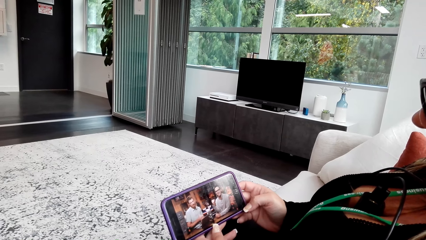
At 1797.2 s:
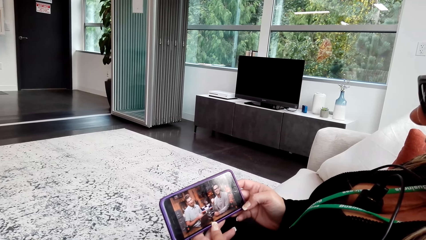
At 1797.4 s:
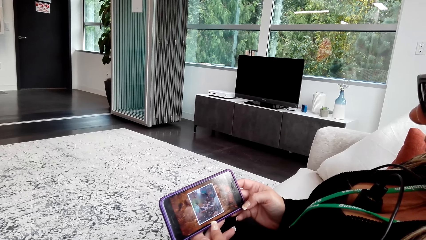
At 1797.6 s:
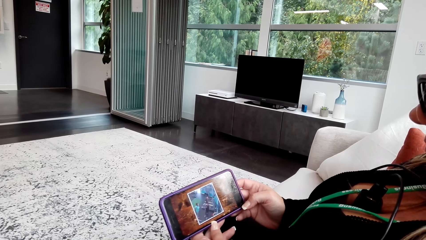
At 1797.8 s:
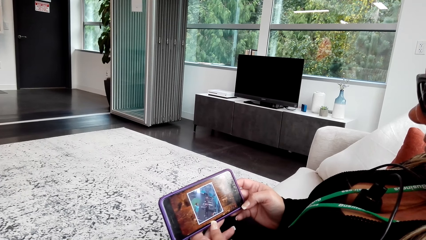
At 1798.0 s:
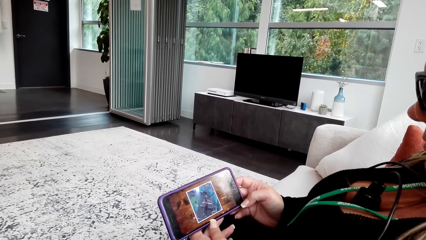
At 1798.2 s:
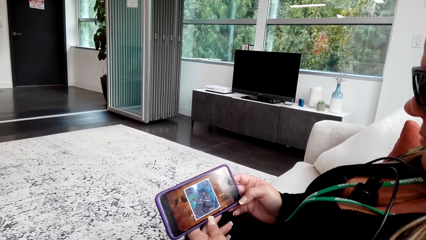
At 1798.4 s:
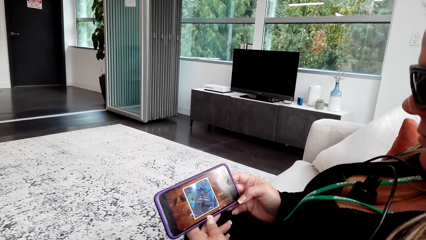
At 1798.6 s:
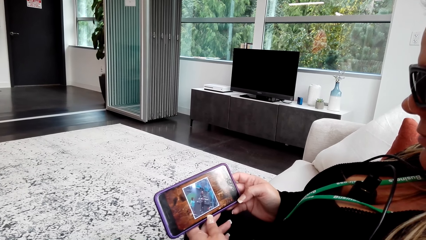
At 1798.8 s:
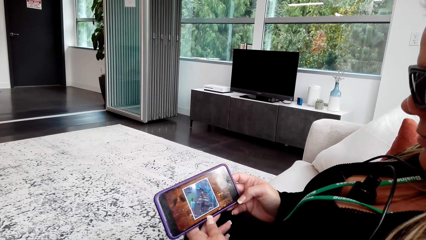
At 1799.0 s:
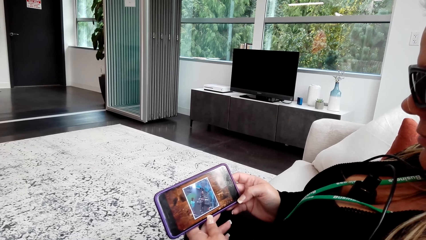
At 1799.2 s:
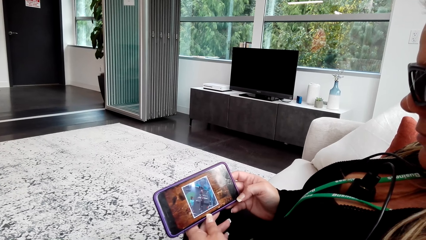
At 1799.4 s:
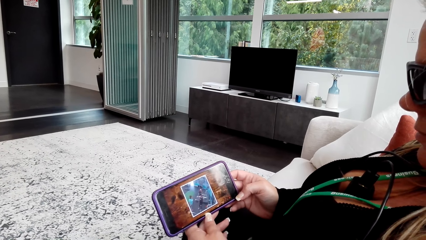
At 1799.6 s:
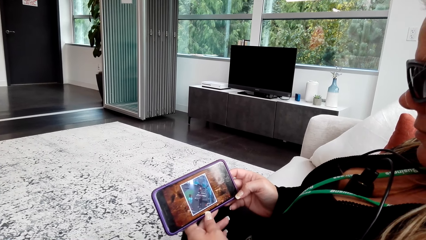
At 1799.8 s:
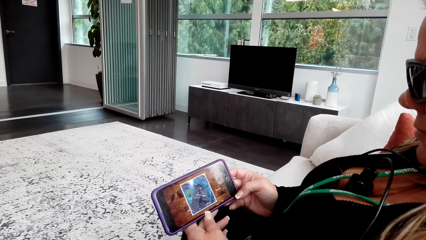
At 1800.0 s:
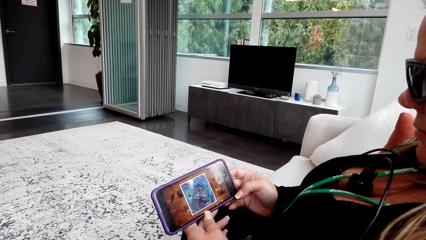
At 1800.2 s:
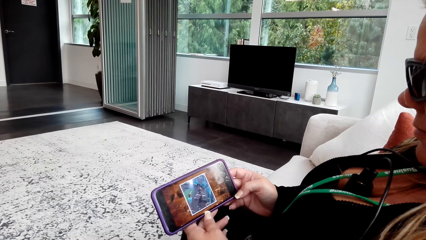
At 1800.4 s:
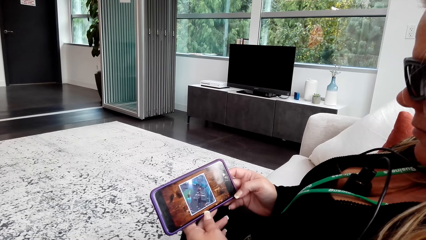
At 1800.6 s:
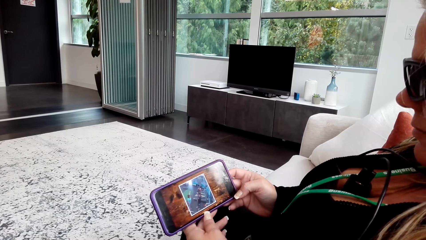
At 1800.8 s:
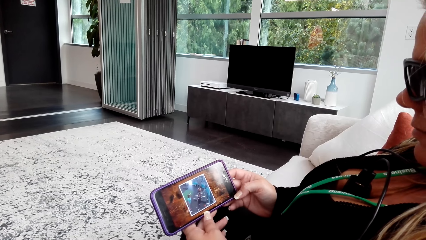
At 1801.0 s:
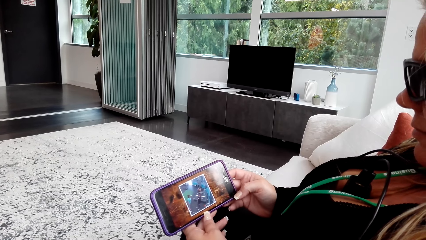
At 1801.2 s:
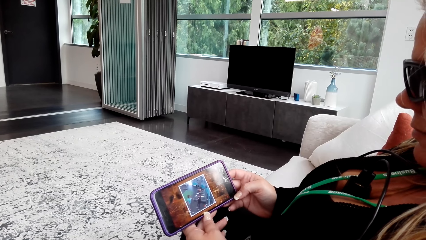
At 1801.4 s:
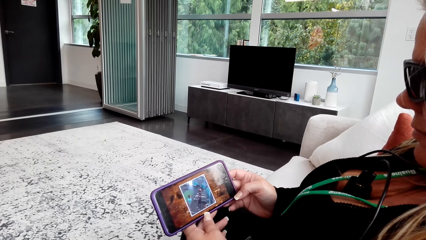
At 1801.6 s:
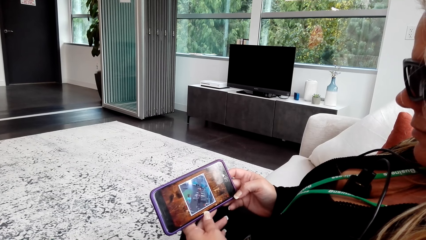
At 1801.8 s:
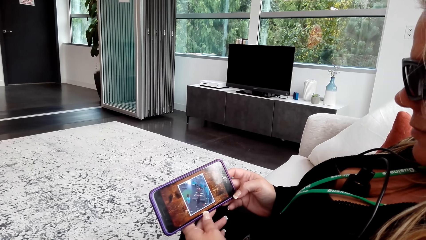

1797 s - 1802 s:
A woman watches the video on the phone.

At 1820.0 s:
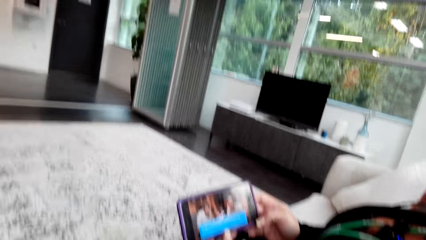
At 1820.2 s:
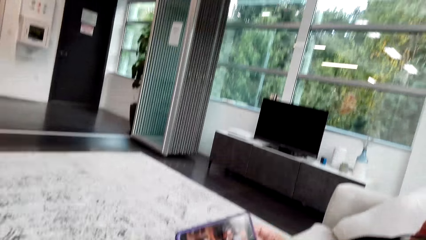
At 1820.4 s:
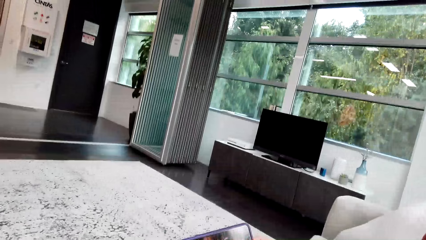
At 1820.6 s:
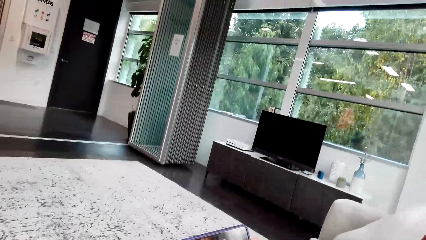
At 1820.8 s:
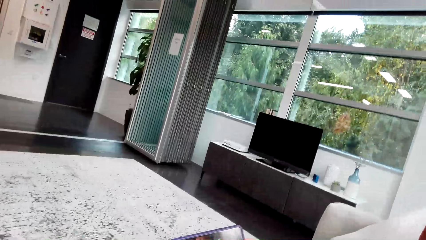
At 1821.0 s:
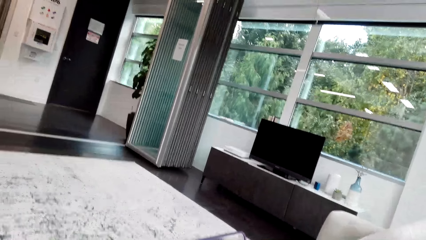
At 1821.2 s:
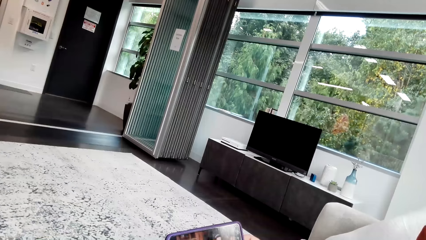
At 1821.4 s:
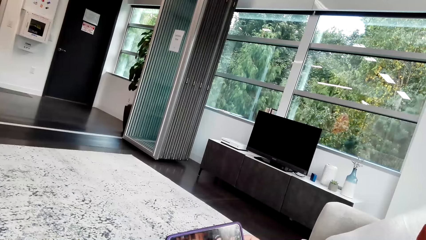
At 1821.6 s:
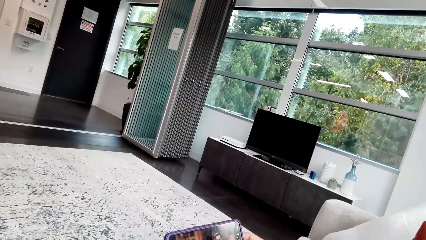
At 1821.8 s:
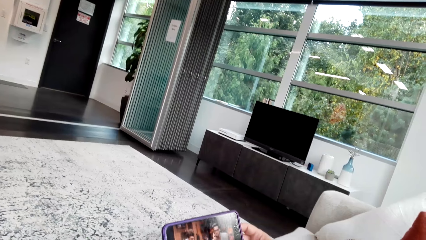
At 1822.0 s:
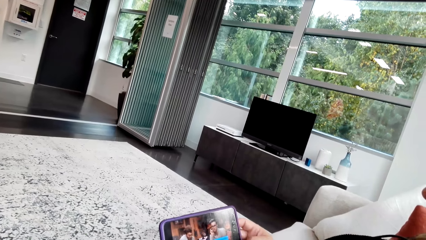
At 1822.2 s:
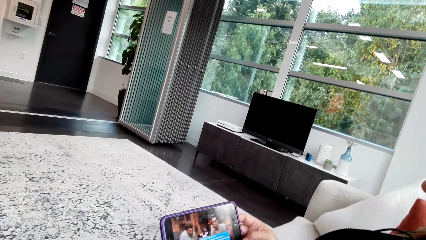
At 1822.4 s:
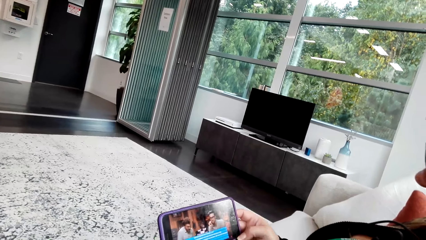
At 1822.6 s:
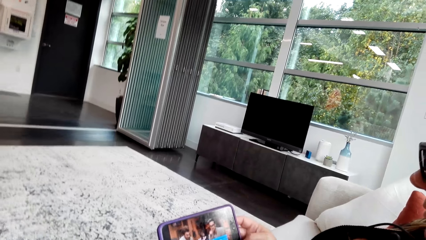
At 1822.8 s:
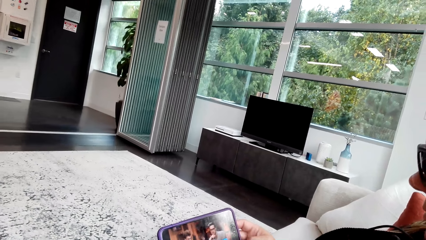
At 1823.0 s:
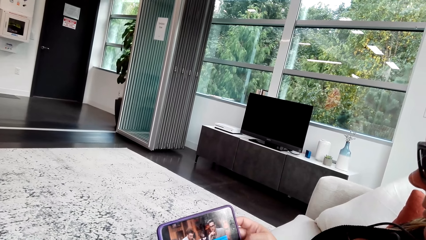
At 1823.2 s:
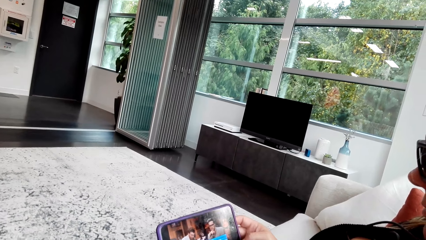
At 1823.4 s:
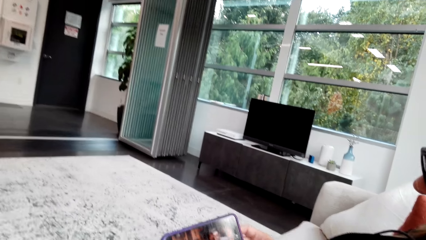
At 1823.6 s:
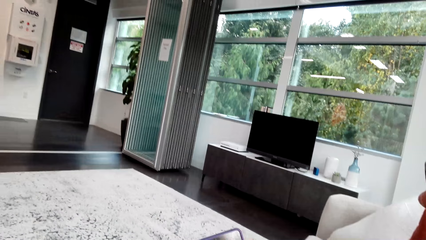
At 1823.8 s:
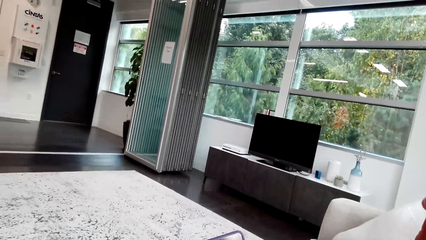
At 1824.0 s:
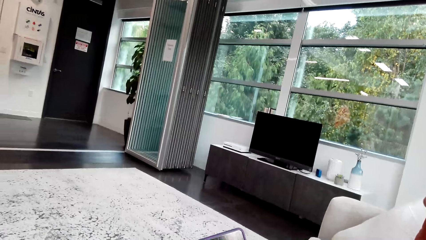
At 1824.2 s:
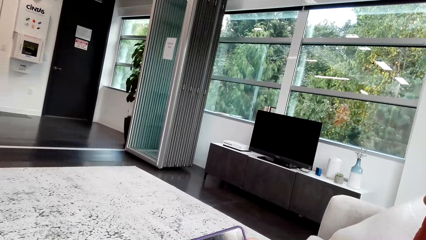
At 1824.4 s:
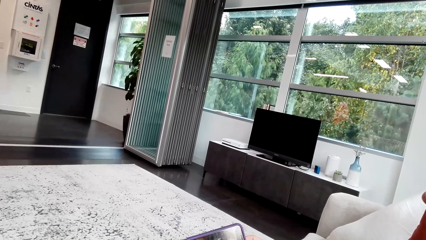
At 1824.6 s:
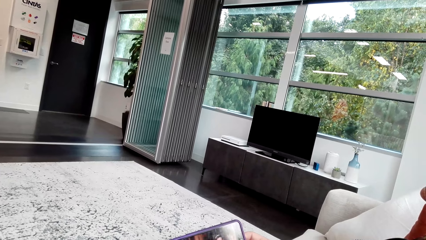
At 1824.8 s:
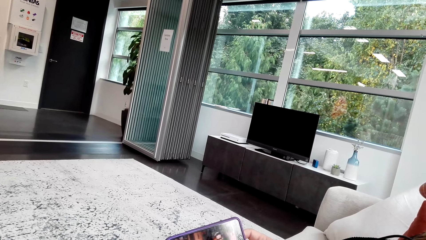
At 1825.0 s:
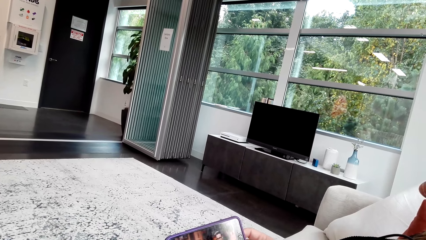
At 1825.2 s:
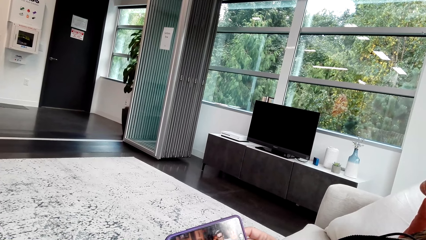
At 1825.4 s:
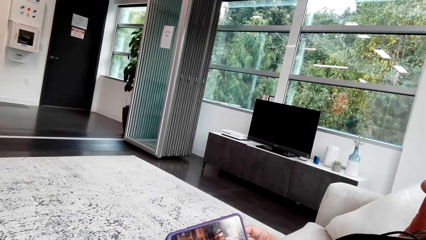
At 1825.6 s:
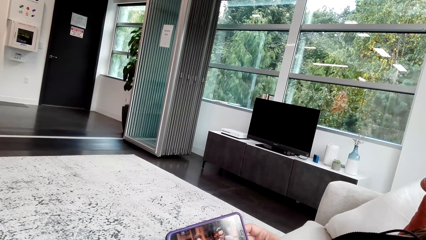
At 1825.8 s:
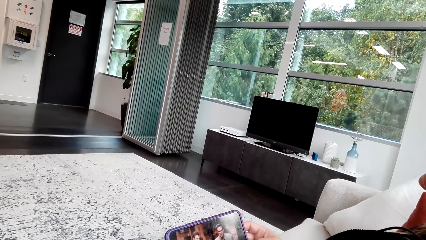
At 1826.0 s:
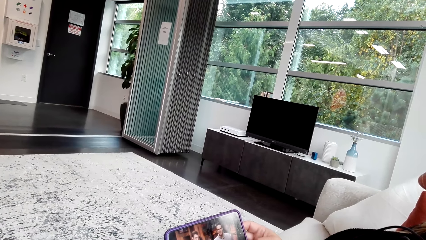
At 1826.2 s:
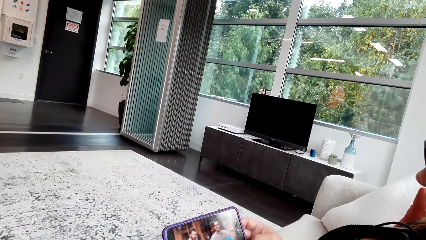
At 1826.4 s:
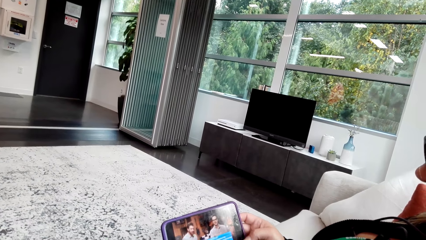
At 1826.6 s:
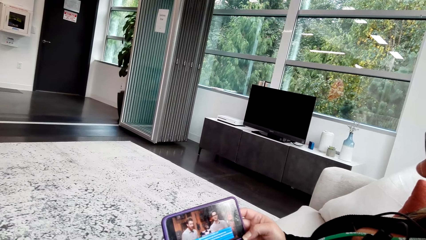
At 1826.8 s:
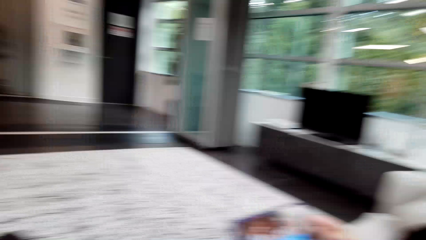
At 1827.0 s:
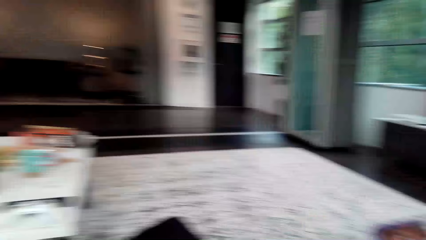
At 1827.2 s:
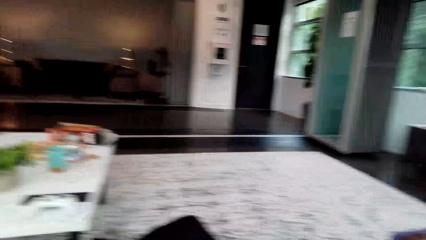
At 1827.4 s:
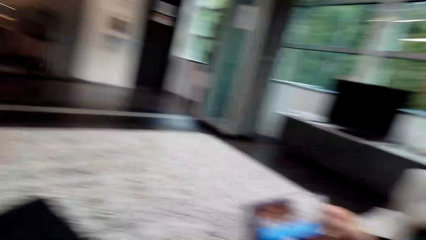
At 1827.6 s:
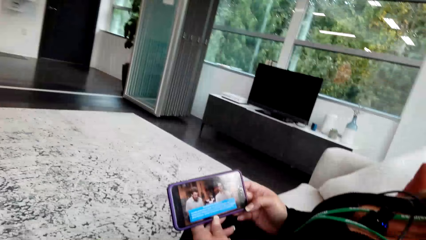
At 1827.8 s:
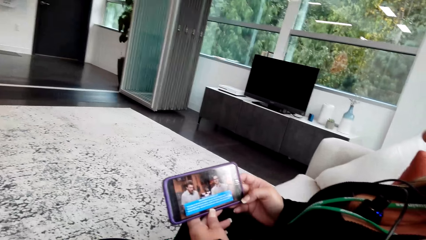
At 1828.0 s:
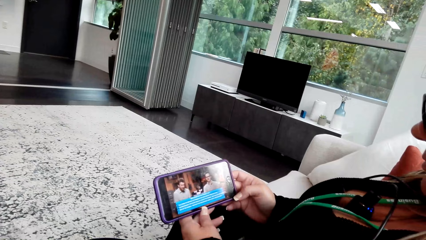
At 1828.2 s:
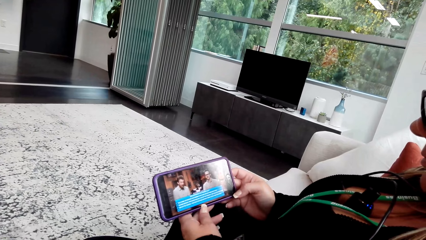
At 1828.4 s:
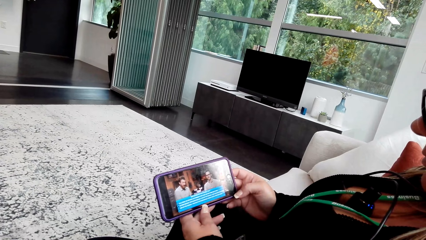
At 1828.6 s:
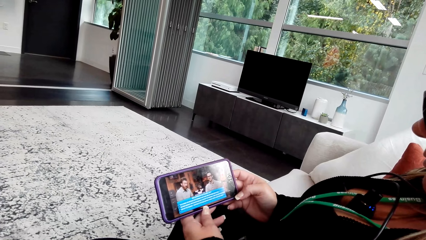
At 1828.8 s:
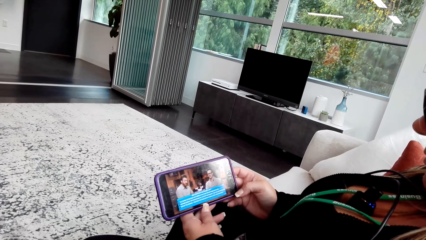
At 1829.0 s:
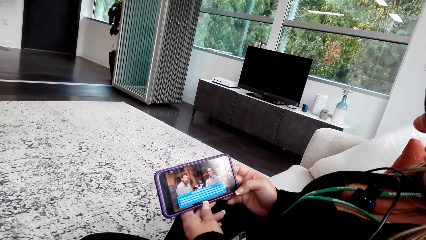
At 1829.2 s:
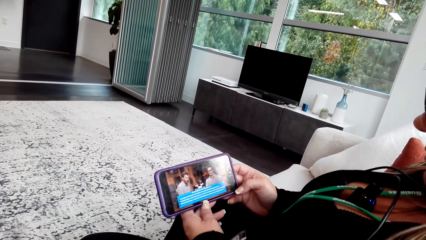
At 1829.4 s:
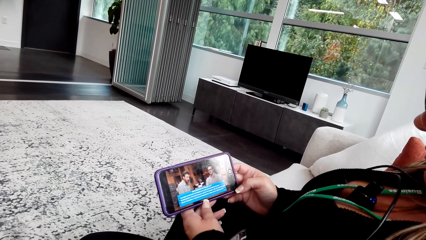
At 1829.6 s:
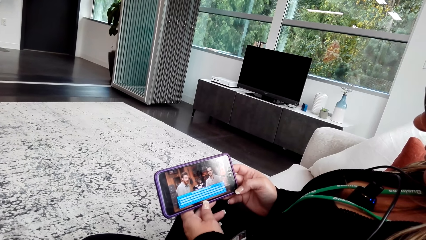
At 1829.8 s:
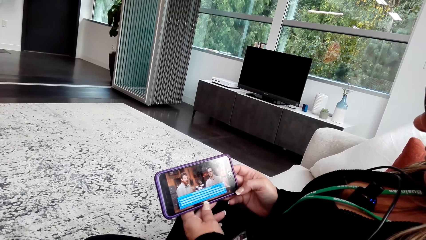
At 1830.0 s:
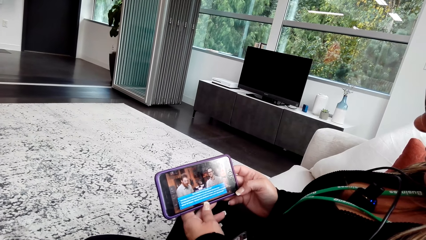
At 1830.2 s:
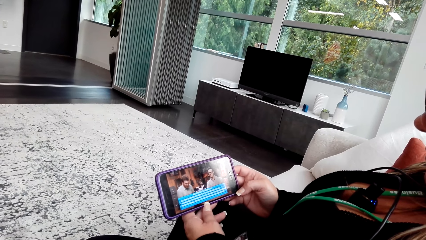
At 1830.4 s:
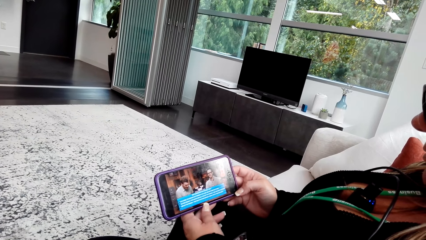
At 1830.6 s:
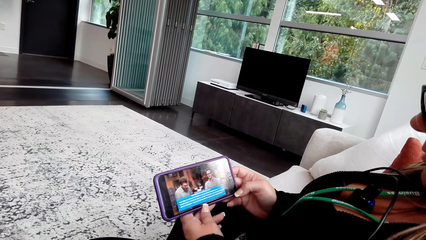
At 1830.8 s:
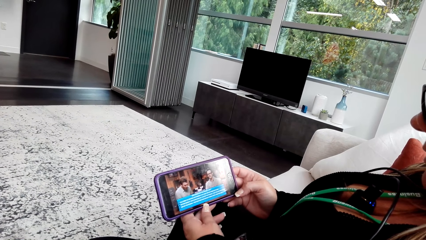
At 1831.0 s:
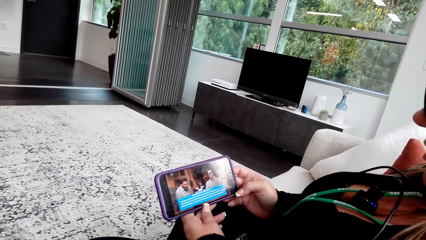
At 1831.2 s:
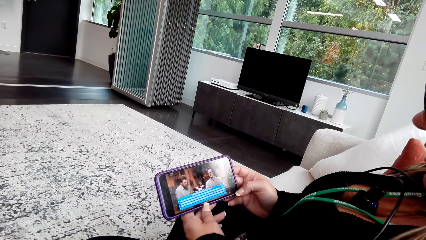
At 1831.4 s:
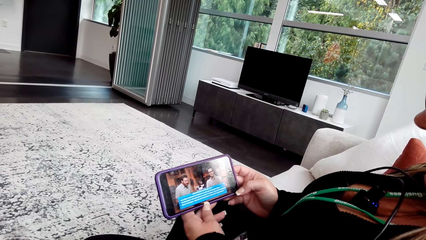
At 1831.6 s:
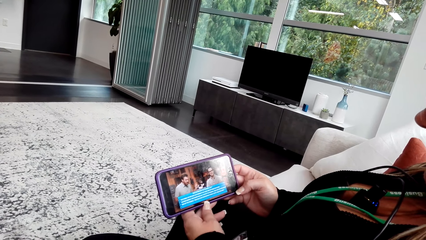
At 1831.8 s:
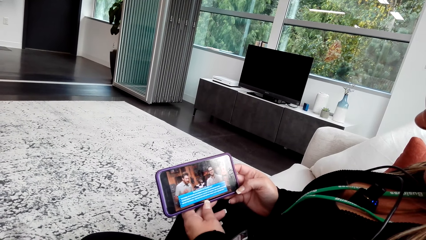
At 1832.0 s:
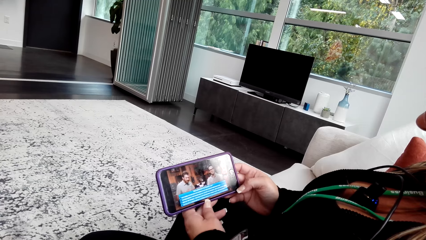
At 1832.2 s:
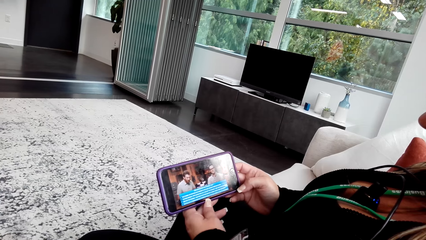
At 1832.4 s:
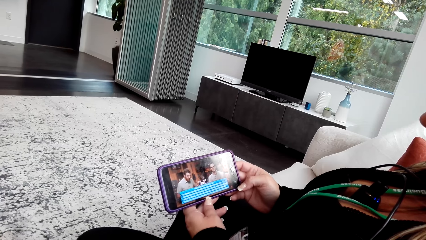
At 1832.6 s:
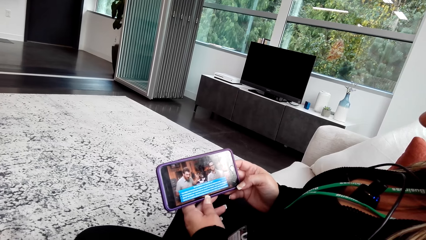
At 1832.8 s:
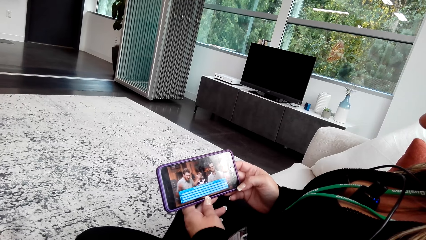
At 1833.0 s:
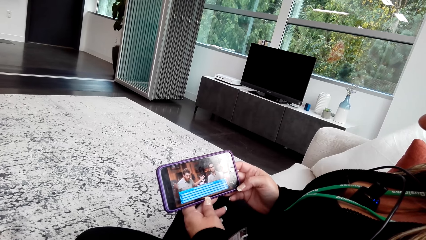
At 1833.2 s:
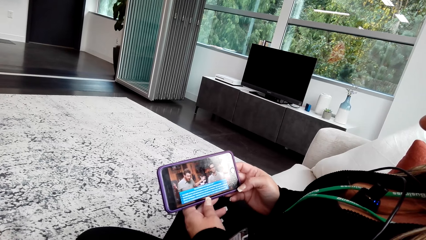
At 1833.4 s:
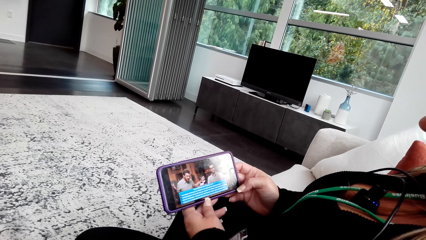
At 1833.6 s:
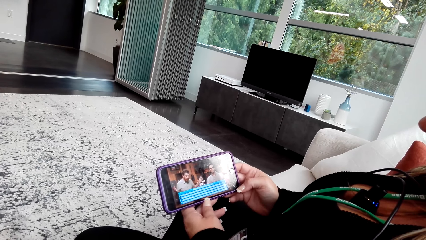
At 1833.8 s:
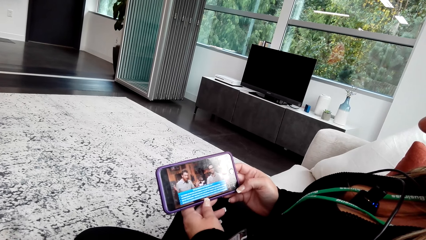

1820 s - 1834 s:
The camera wearer laughs. A woman watches a video on the phone. The camera wearer watches the video on the woman's phone. They stare around in the room. The woman watches the video on the phone. The camera wearer watches the video on the woman's phone.
